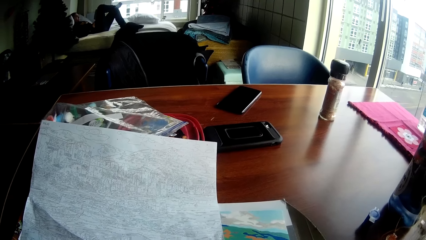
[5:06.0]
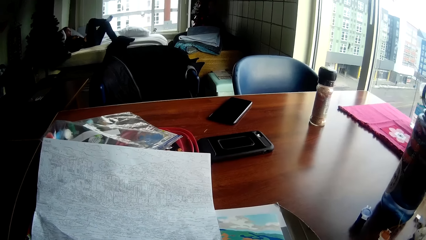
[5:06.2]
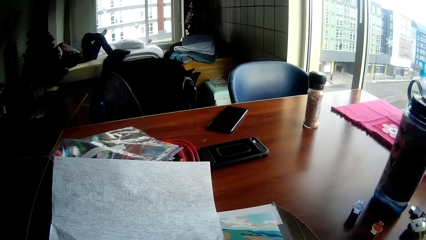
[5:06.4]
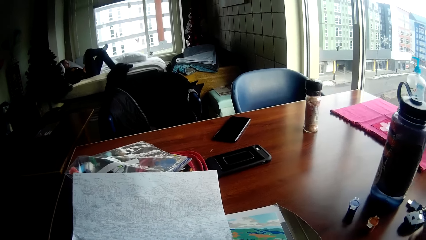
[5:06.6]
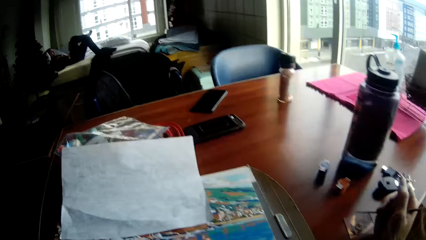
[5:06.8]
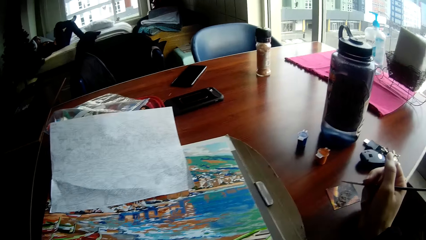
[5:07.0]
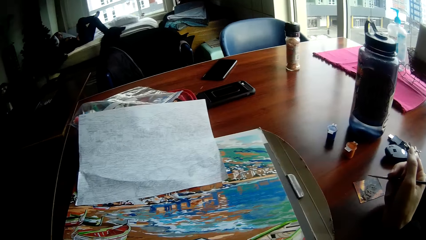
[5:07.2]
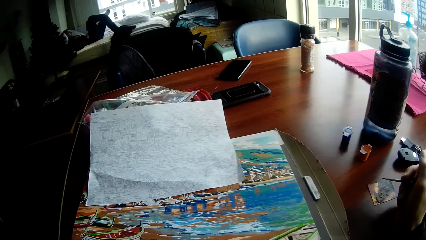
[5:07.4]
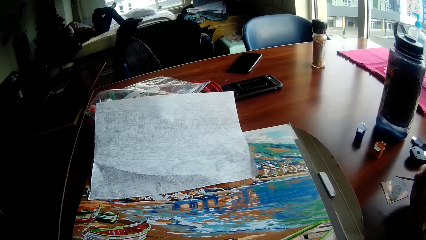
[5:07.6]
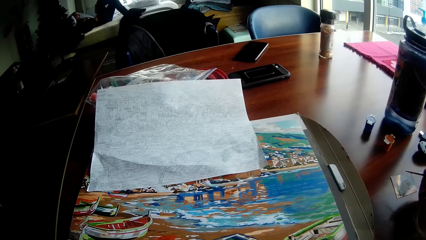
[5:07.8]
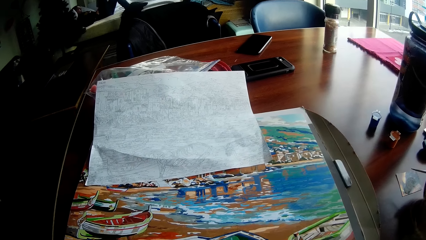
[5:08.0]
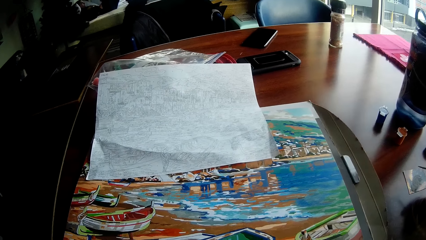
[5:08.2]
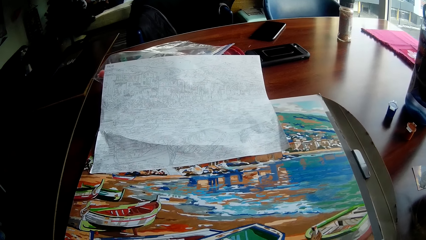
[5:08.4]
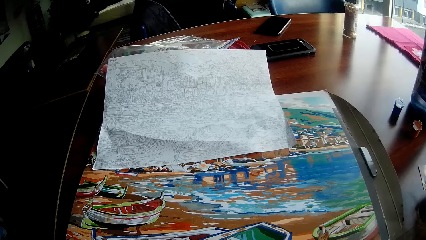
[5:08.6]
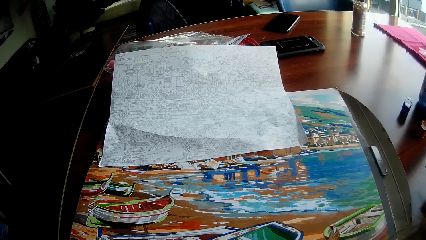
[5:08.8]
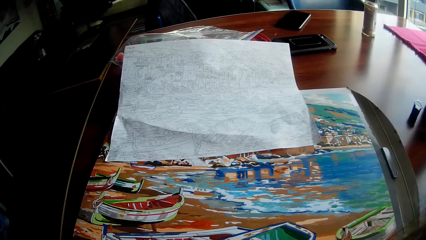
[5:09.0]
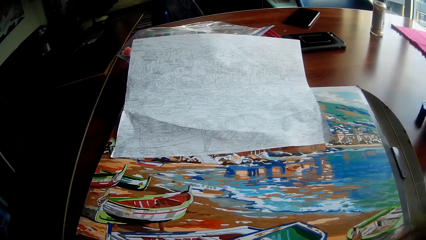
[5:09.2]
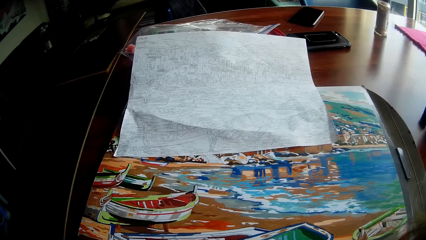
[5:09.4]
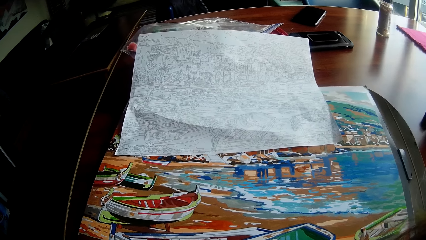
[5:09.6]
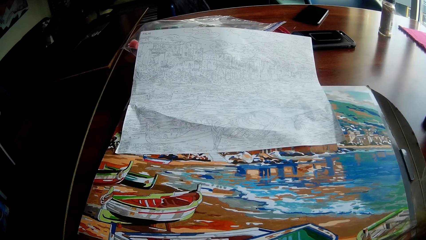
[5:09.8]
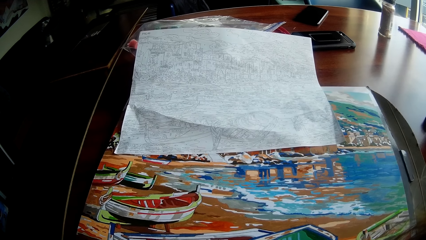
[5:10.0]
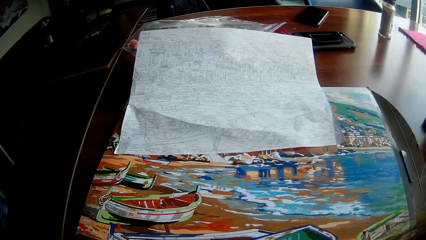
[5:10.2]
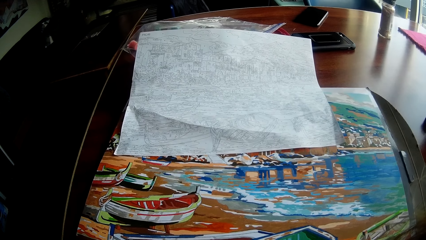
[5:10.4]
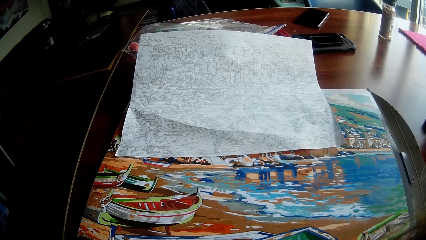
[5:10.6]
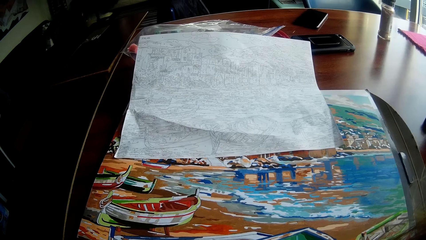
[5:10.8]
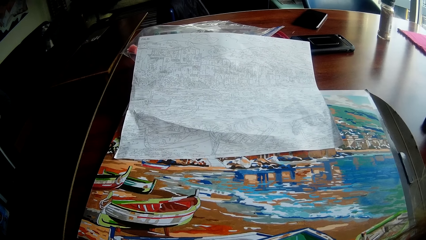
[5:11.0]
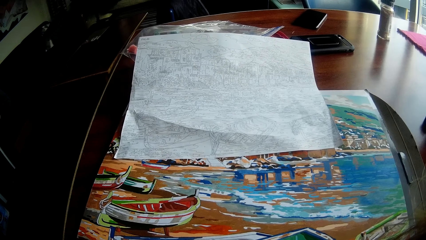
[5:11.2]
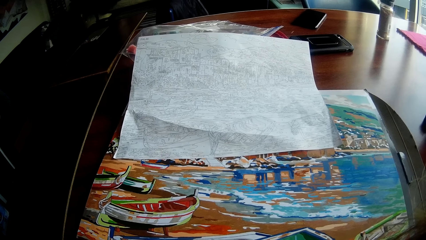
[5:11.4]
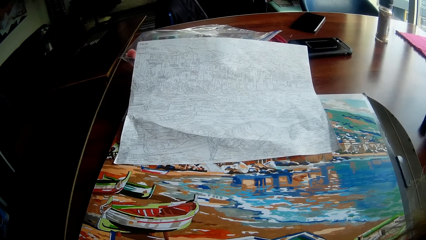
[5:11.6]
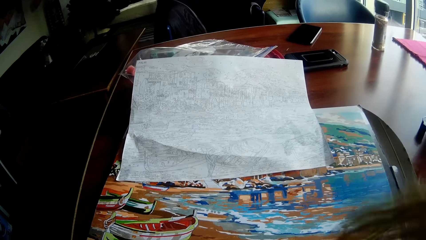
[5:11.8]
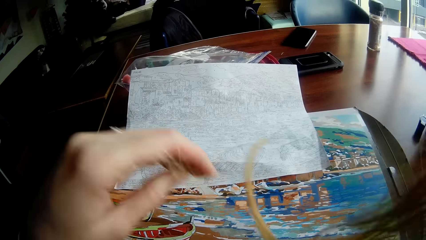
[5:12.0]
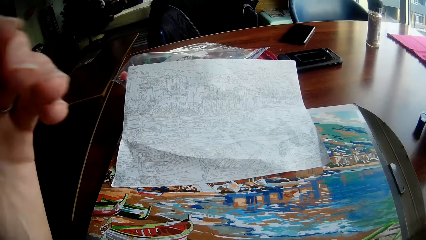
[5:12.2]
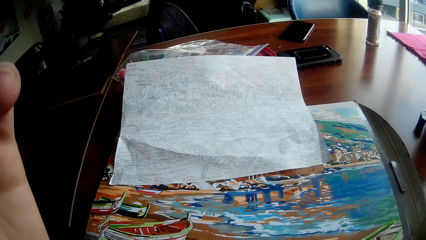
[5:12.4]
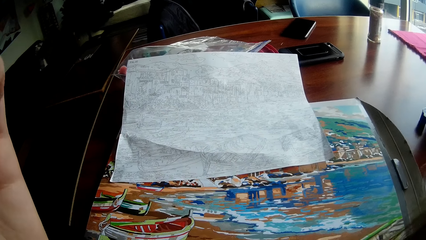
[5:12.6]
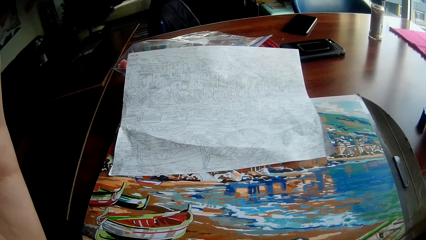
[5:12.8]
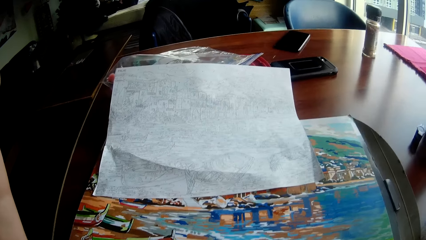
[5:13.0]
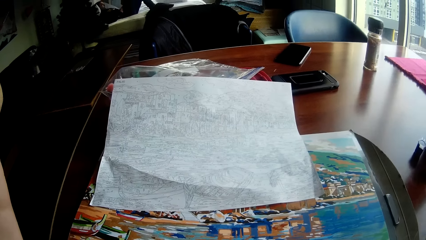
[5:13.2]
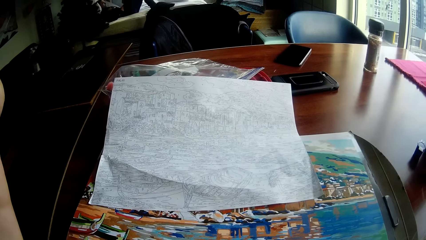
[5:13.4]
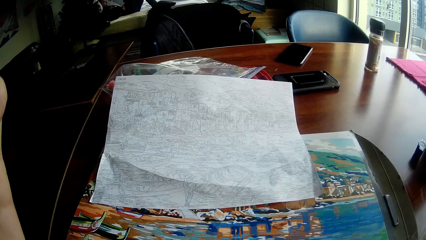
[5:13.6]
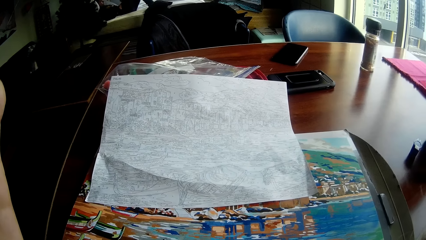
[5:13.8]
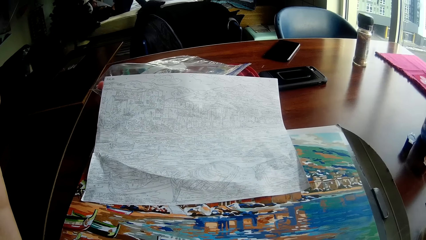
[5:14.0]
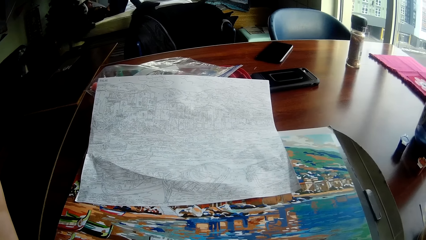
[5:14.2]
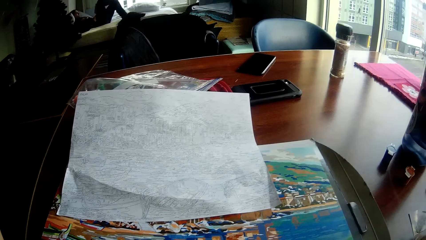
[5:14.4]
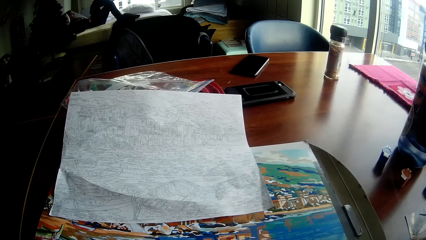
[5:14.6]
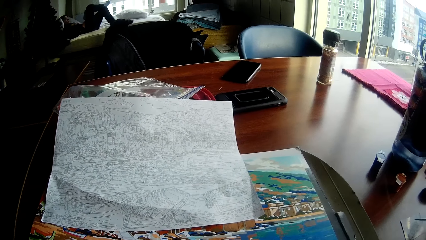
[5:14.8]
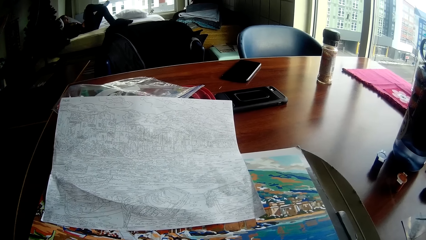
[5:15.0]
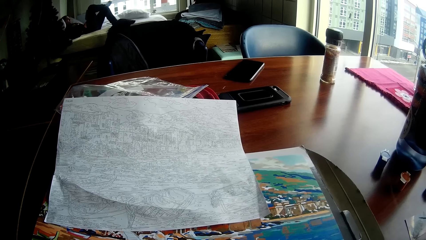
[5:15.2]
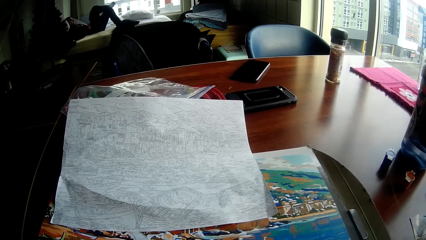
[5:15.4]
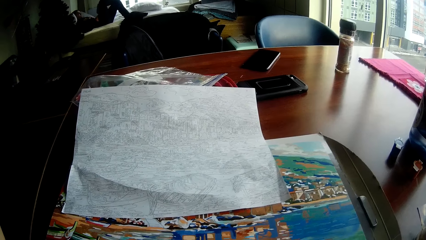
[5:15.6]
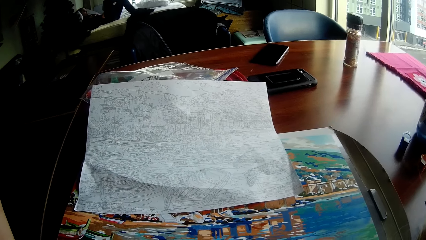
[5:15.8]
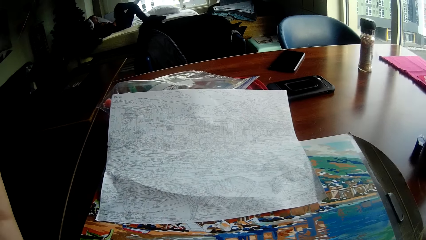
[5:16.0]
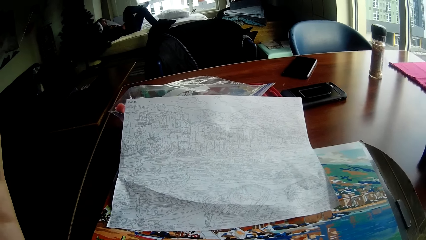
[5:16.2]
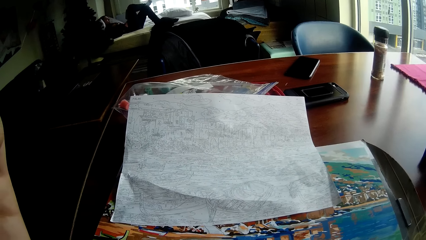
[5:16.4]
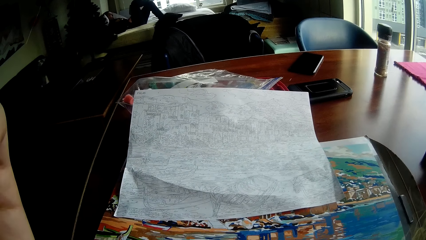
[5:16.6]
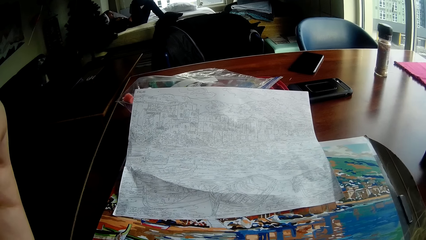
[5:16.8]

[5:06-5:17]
The camera wearer raises his left hand to his face.

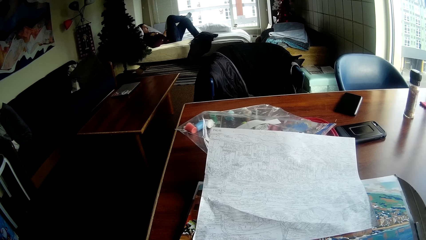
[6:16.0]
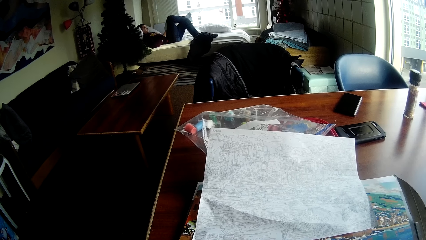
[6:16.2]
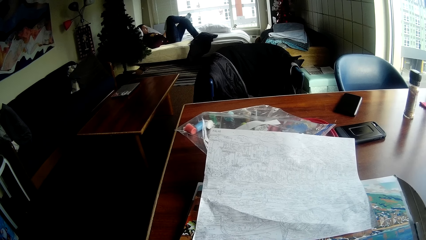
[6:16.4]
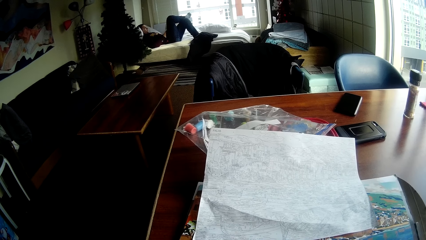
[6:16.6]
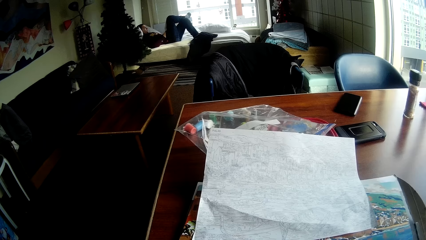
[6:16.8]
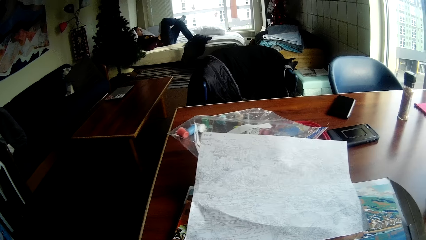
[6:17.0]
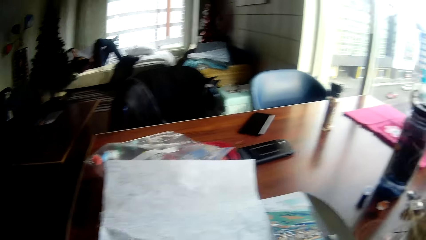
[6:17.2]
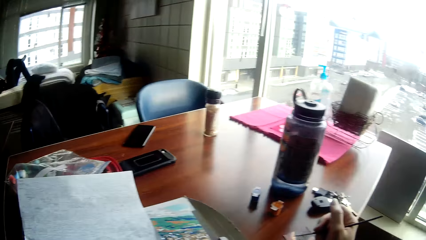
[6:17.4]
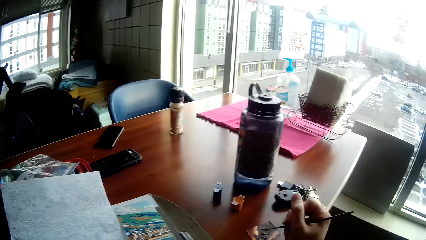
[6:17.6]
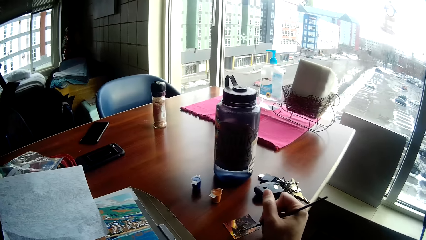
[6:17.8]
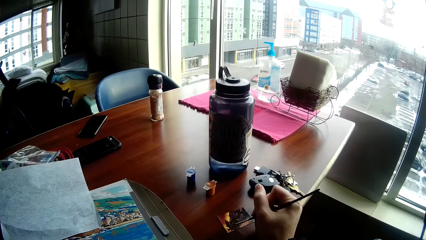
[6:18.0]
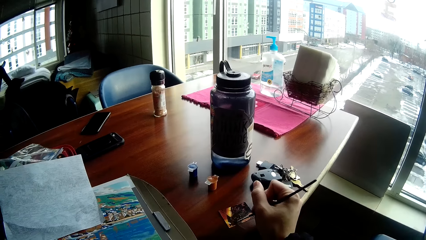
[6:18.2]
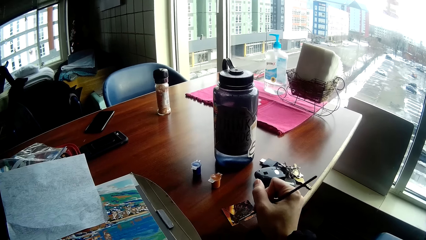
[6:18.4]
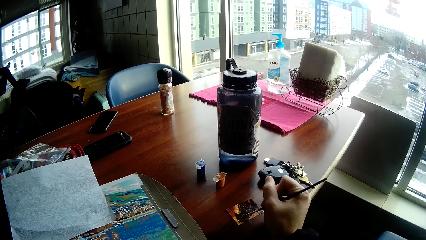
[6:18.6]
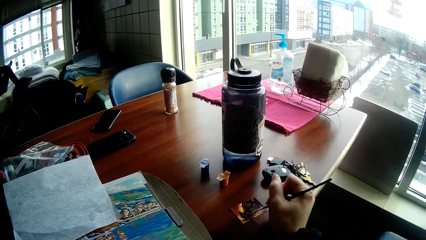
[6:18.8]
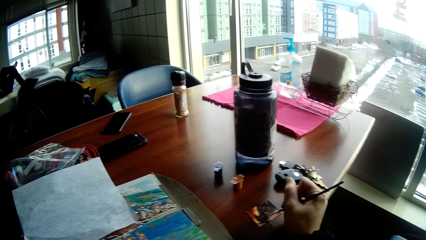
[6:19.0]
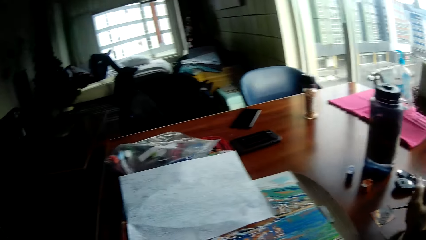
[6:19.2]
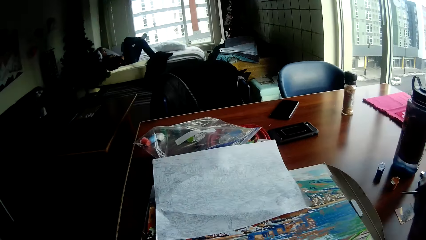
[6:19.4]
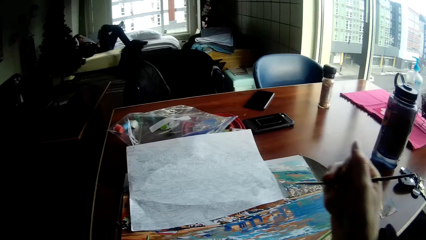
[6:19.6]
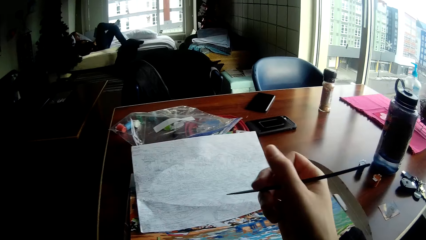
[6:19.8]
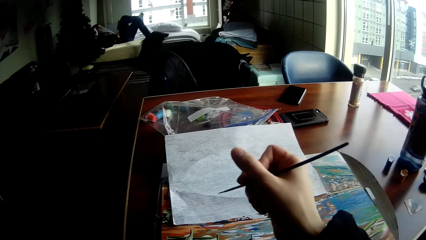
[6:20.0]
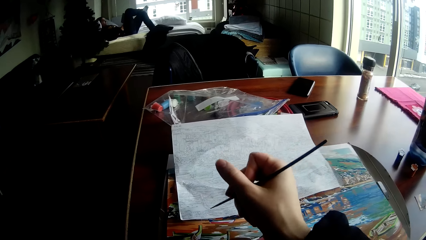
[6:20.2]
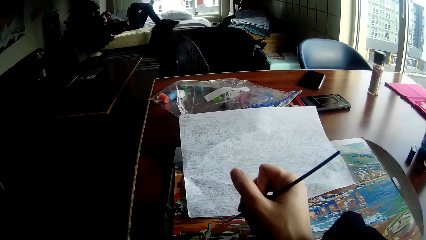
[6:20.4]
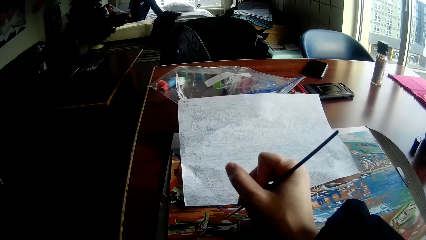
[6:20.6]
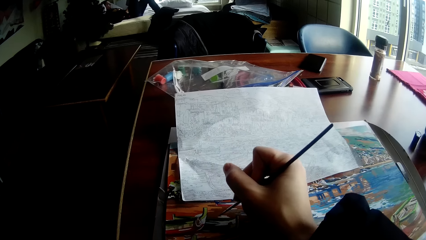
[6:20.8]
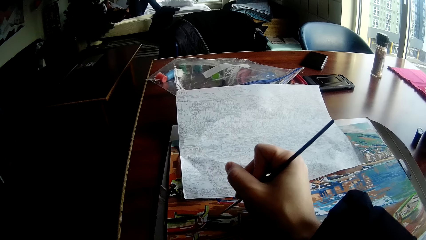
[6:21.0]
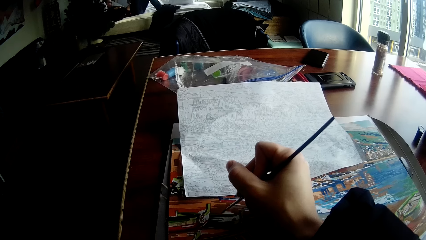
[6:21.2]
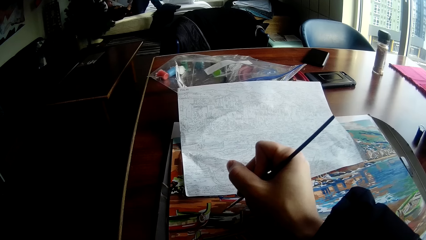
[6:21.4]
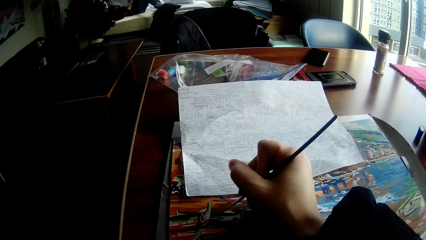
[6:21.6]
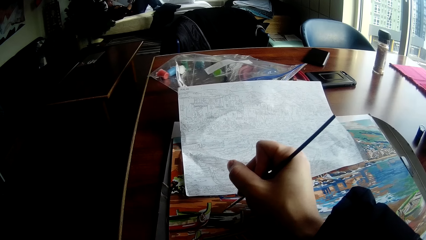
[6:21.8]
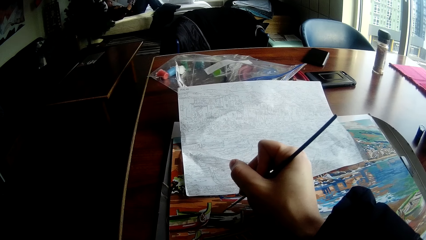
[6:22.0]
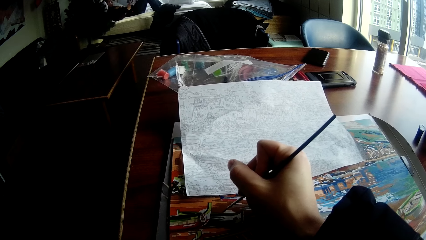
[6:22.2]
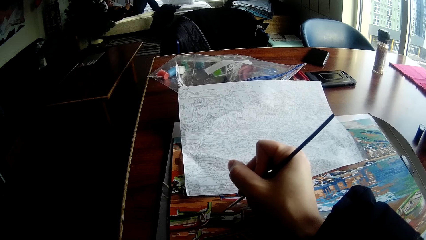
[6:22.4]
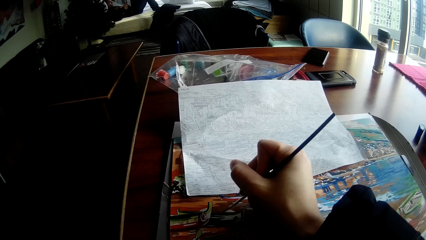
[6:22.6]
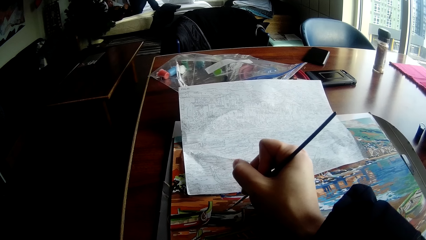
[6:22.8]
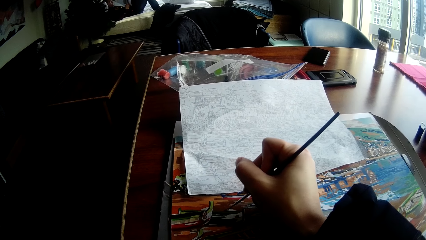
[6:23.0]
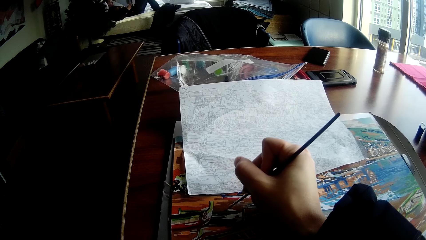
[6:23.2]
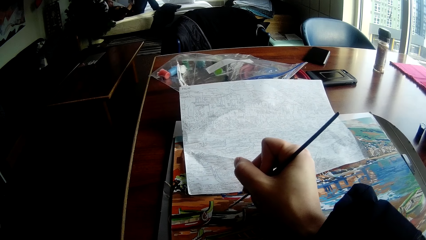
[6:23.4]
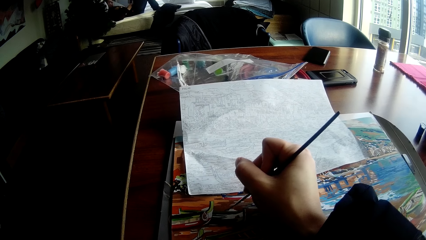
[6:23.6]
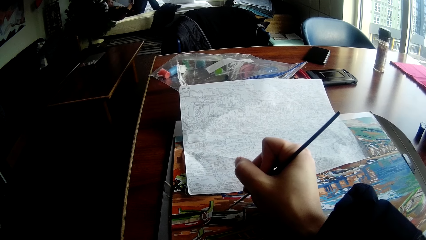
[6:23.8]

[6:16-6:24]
The camera wearer takes paint from a paper on the table with the painting brush in his right hand. He paints the drawing on the table with the painting brush in his right hand.
